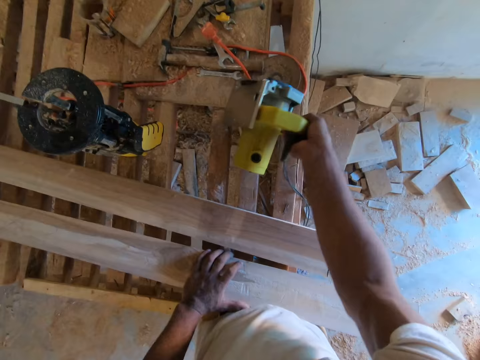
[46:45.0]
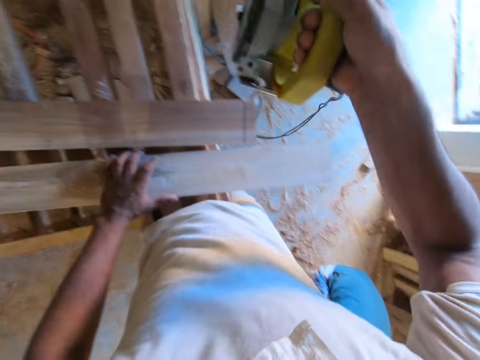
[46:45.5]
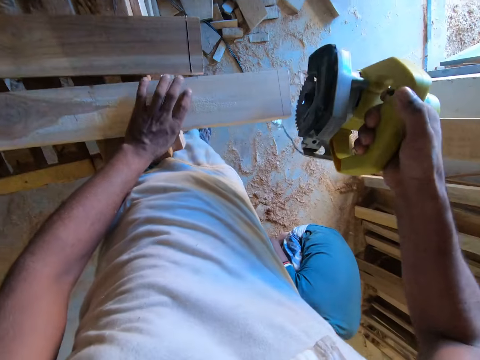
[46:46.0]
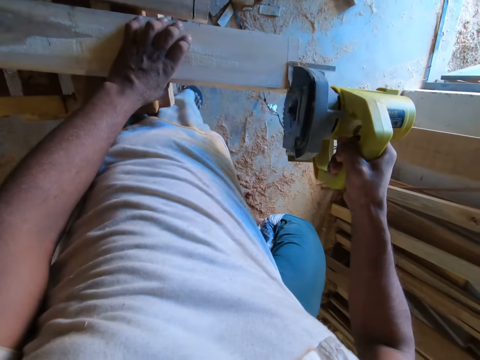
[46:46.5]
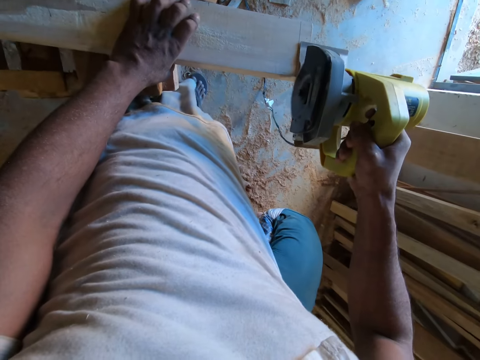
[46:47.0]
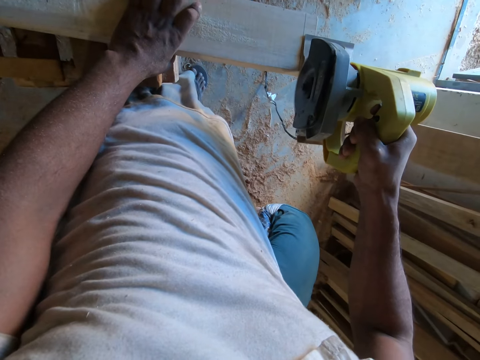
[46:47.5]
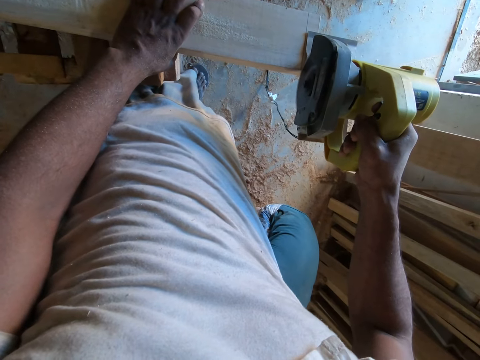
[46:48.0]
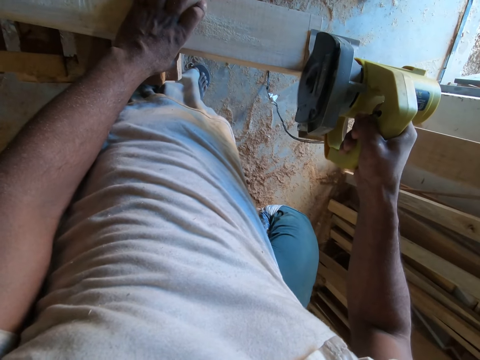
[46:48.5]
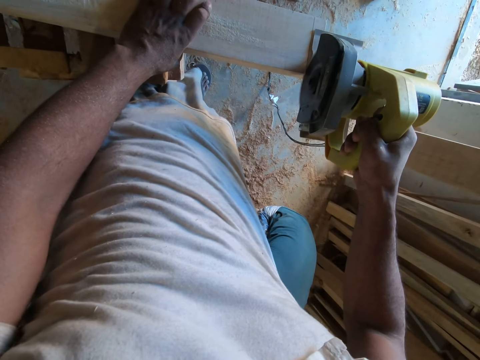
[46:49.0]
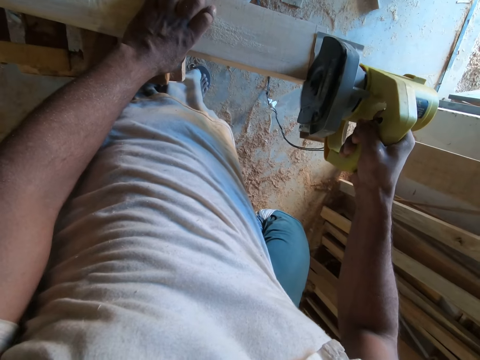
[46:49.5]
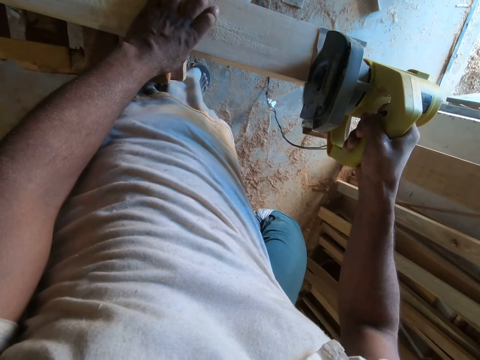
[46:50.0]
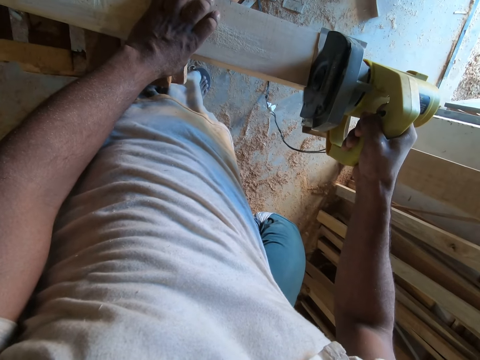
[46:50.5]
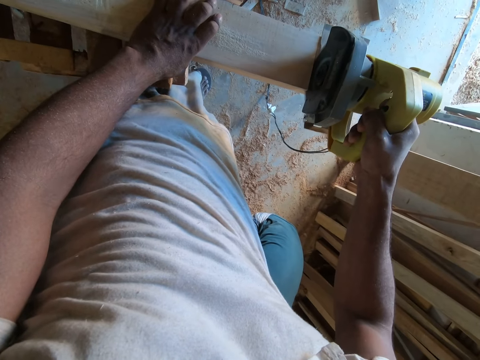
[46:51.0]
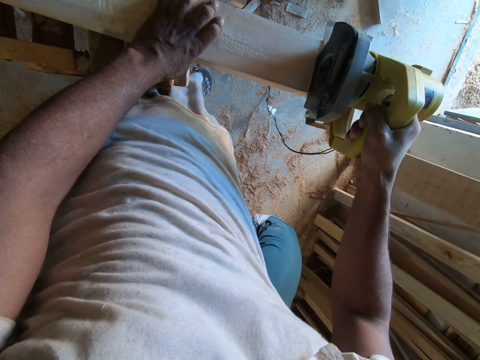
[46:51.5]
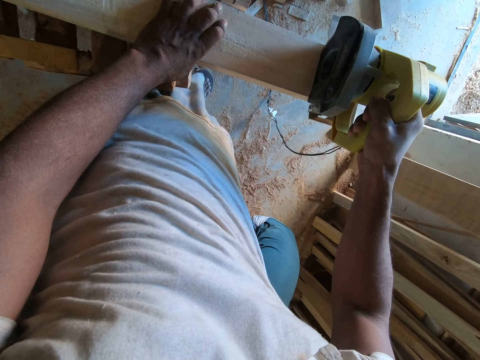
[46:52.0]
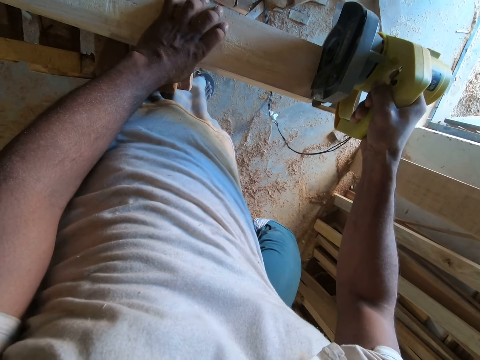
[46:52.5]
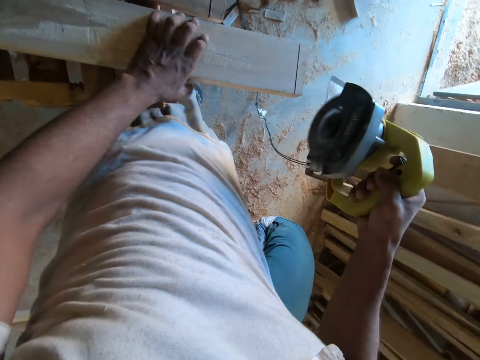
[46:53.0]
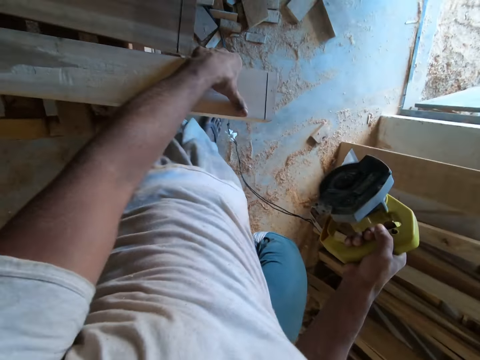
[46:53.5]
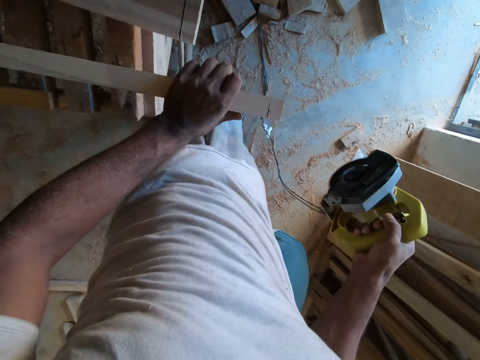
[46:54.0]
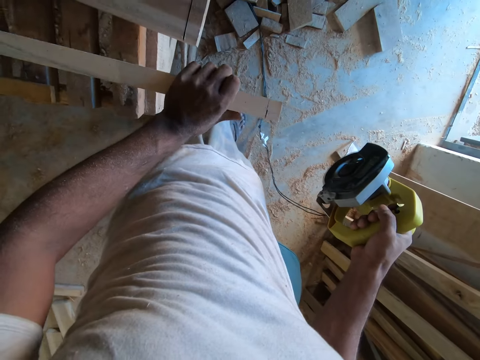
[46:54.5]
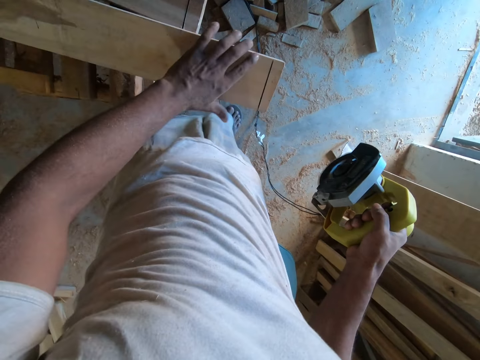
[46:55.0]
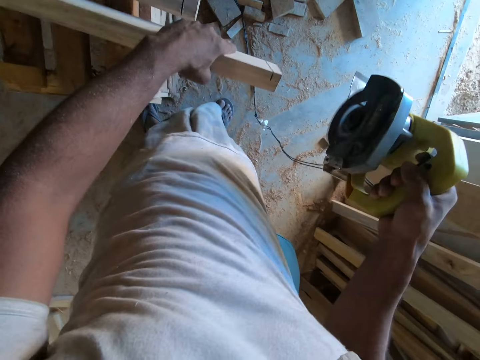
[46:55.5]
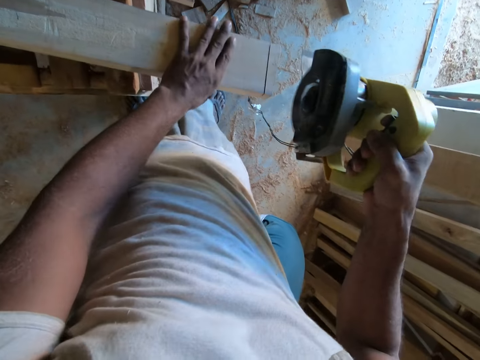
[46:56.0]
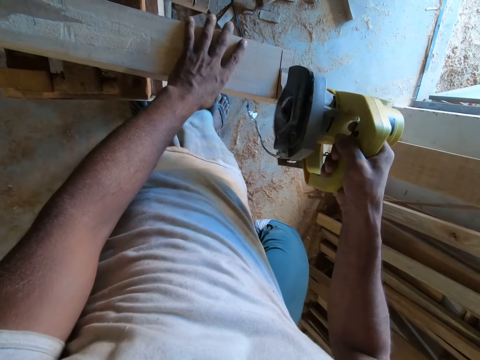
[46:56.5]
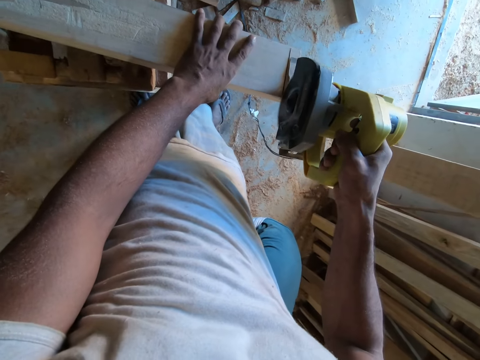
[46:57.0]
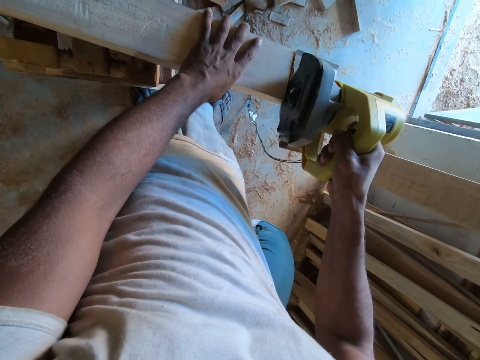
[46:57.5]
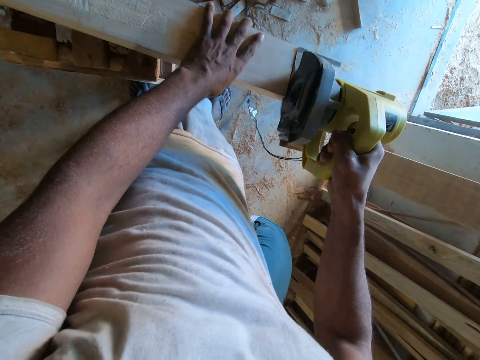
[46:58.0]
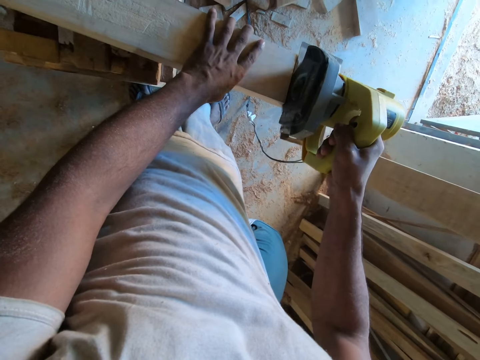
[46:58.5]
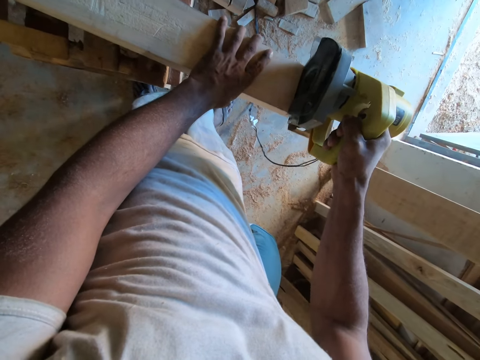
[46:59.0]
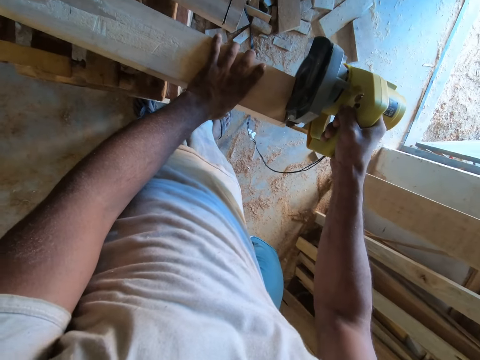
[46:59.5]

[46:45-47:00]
The camera wearer carries the corded circular saw from the table with his right hand. He marks the wood in his left hand with the circular saw in his right hand. He cuts the wood with the corded circular saw. He turns the wood on the table with his left hand. He looks at the wood. He marks the wood in his left hand with the circular saw in his right hand. He cuts the wood with the corded circular saw.

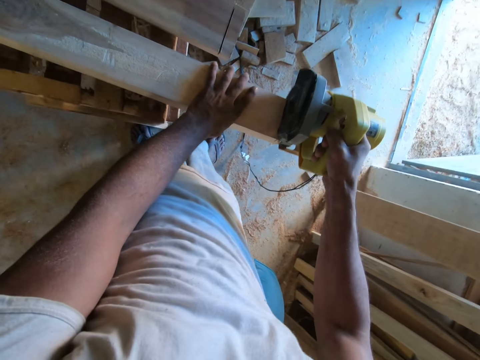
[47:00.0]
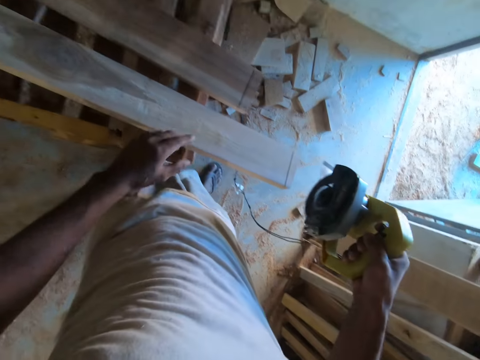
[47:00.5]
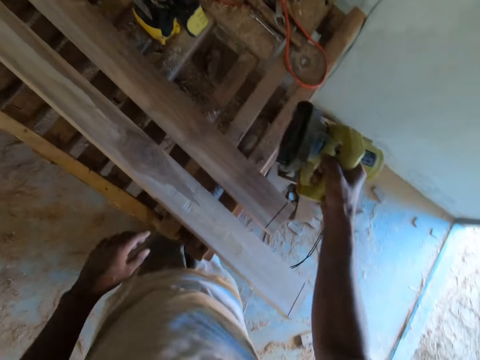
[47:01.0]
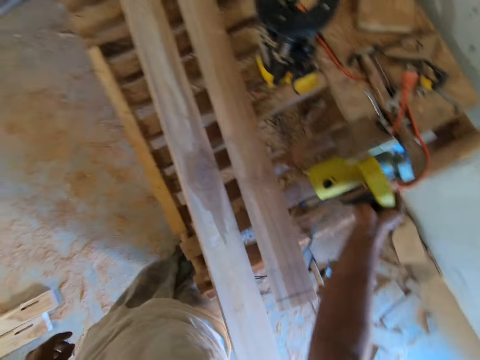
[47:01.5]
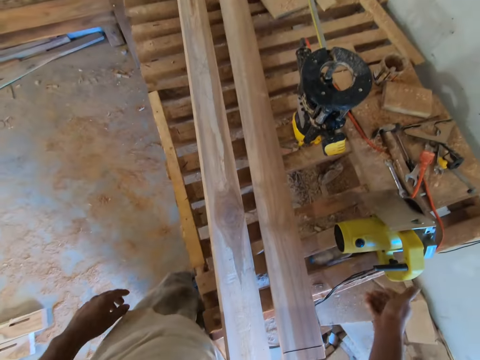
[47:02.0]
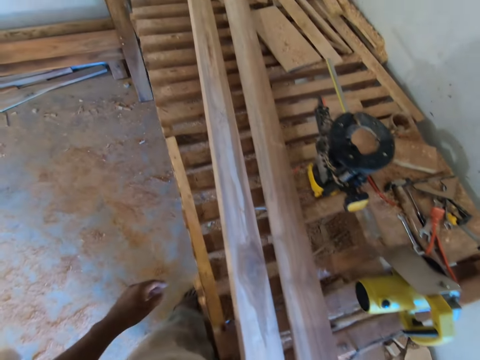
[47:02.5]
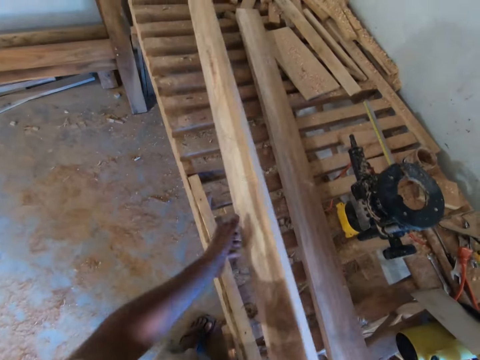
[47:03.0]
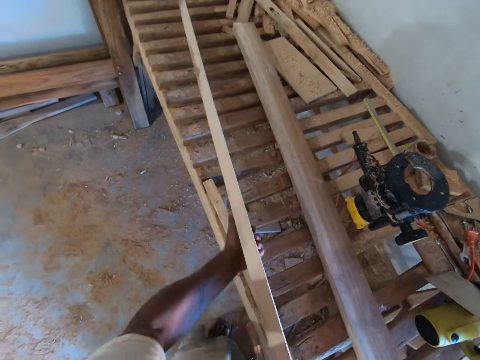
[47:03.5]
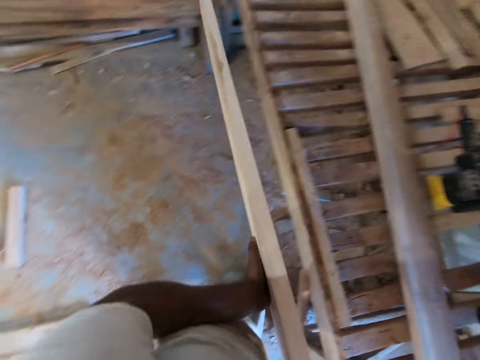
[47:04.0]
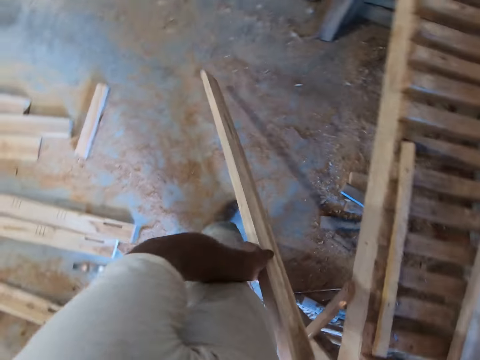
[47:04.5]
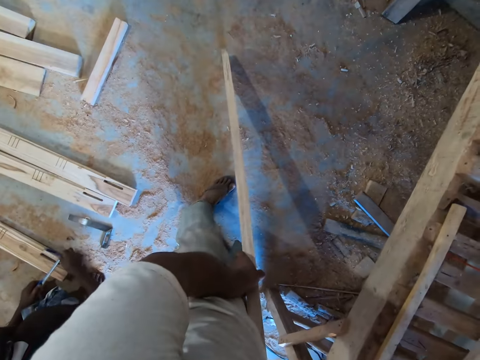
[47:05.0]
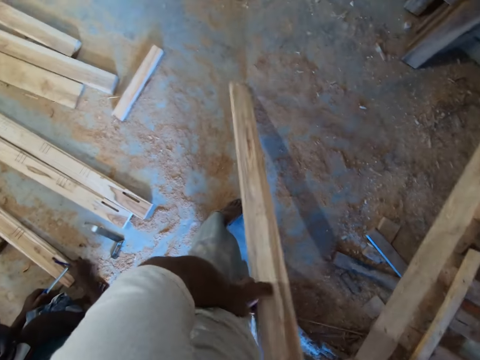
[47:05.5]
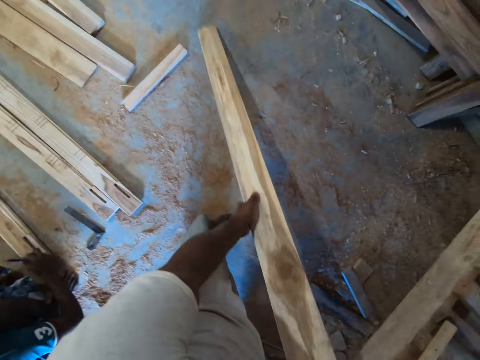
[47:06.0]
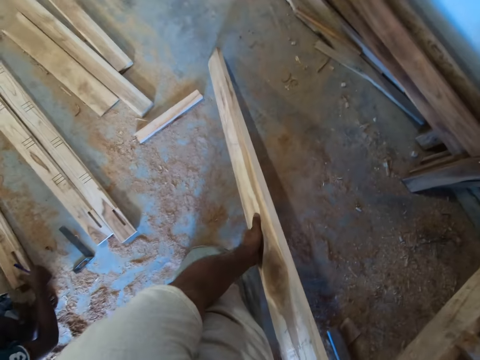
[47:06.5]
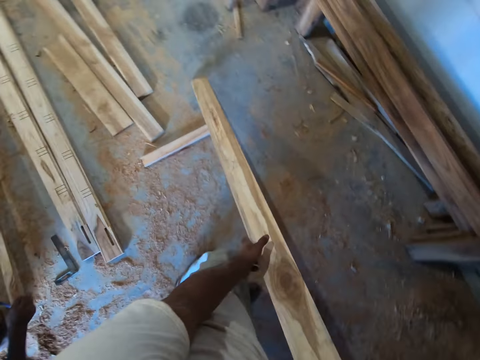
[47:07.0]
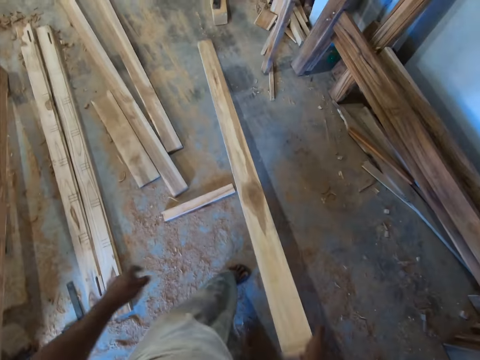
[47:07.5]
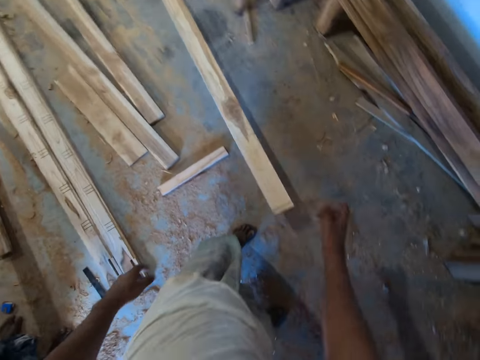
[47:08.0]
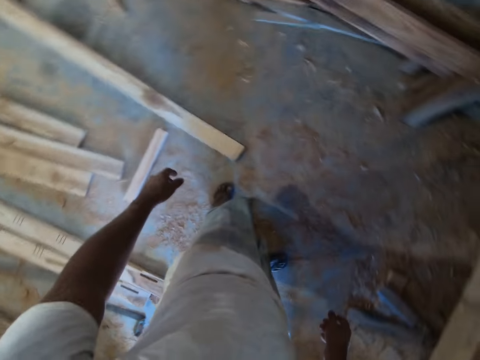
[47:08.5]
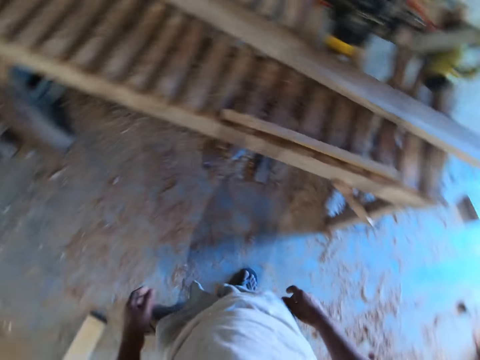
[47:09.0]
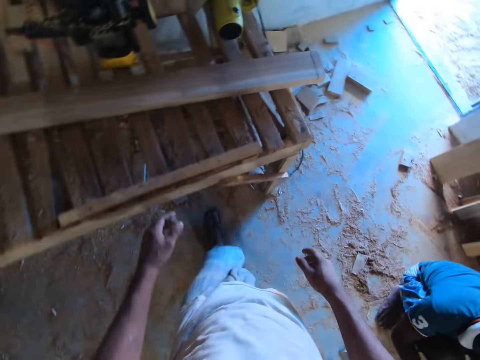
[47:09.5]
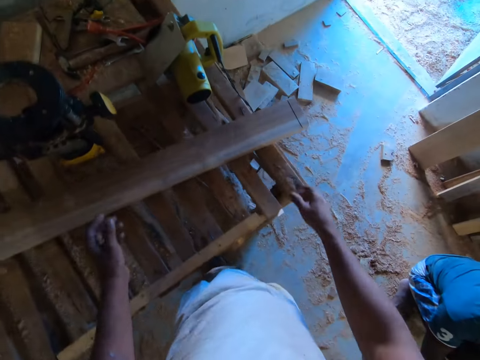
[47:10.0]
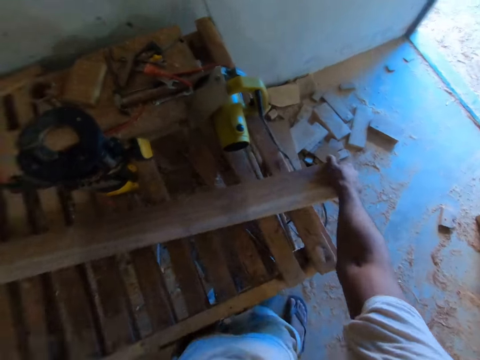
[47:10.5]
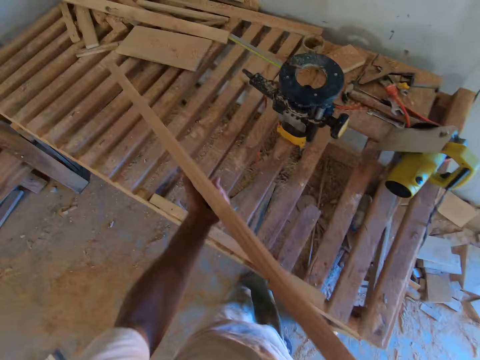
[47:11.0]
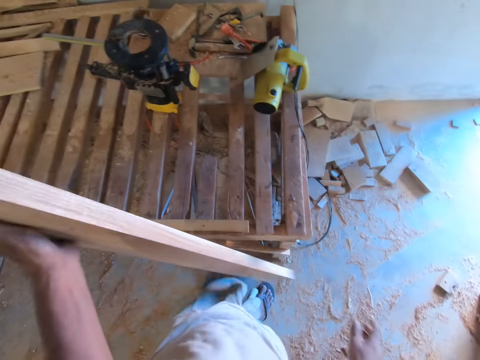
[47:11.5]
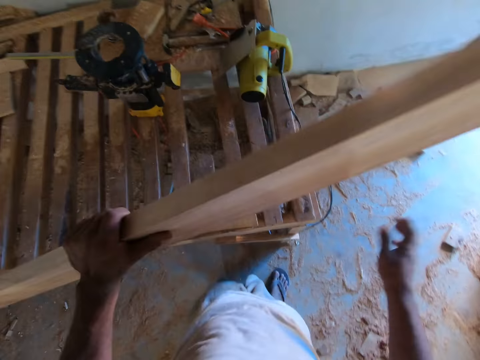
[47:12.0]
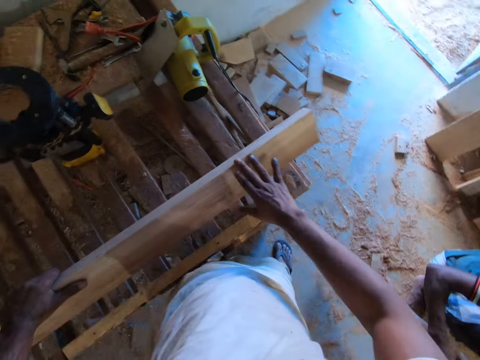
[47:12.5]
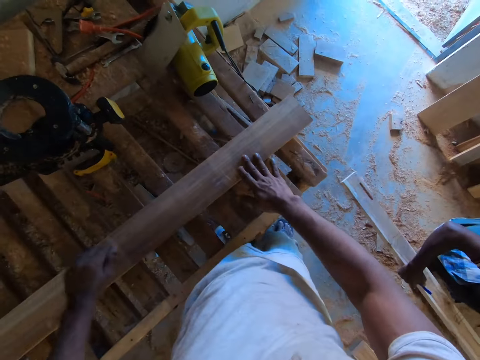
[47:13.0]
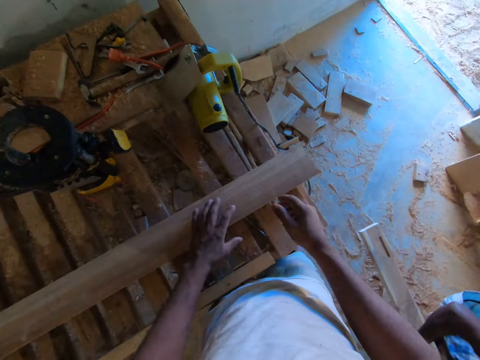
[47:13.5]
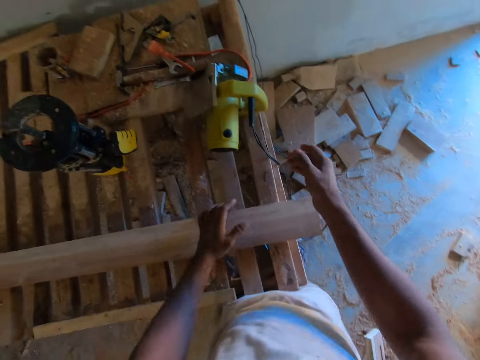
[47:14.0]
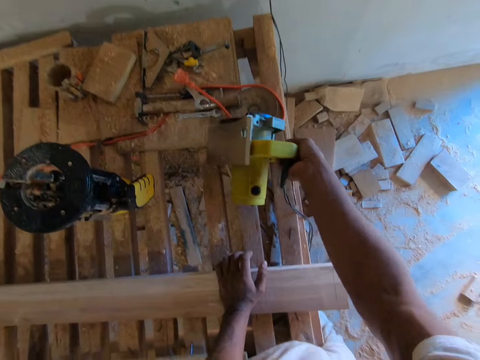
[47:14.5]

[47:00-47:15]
The camera wearer places the corded circular saw in his right hand on the table. He carries the wood from the table with both hands. He holds the wood. He places the wood on the floor with both hands. He slides the wood on the floor. He drops the wood in his right hand on the floor. He picks the wood from the table with his right hand. He carries the wood from the table with both hands. He turns the wood. He places the wood on the table with both hands. He carries the circular saw from the table with his right hand.
